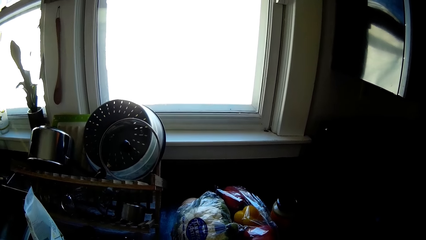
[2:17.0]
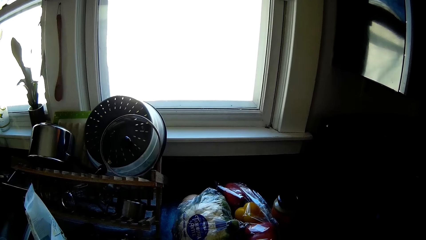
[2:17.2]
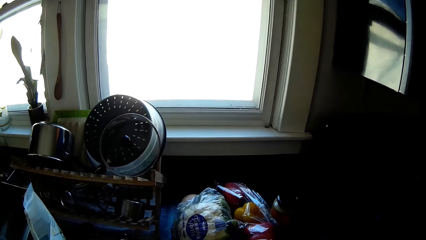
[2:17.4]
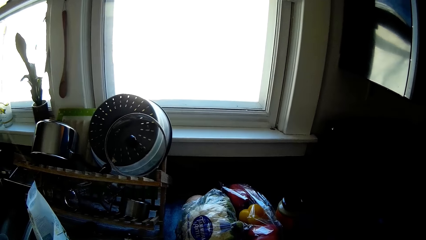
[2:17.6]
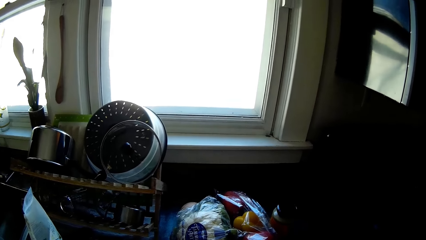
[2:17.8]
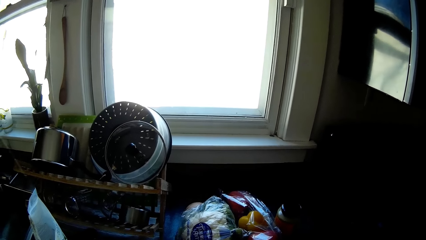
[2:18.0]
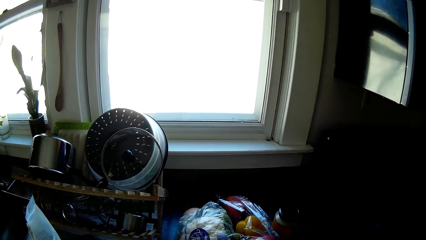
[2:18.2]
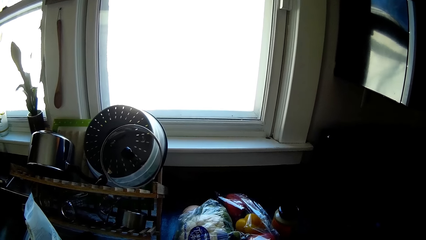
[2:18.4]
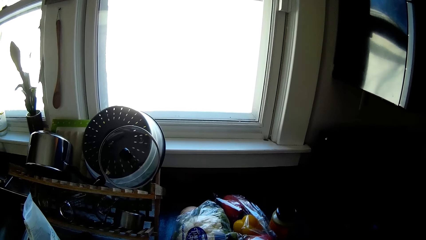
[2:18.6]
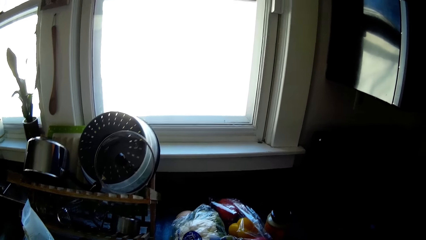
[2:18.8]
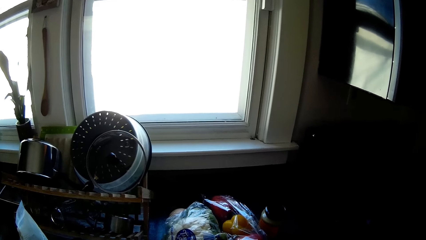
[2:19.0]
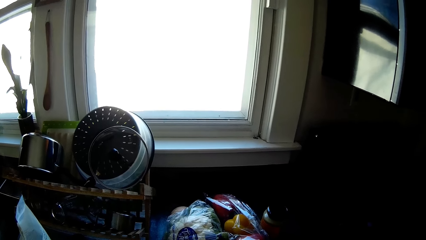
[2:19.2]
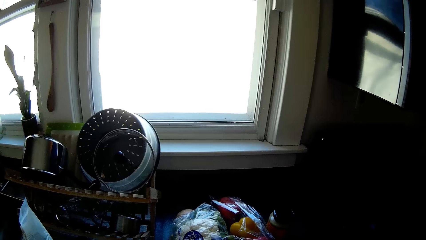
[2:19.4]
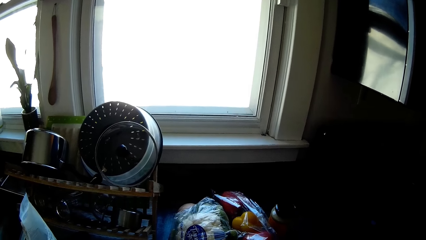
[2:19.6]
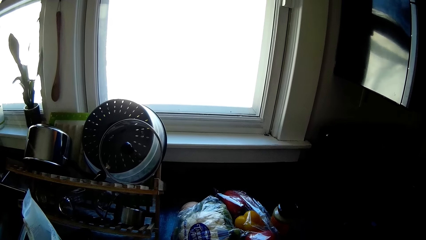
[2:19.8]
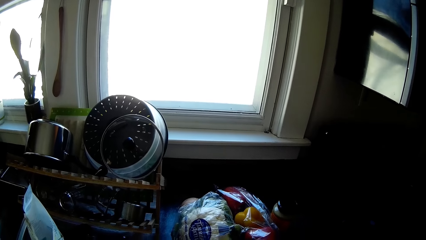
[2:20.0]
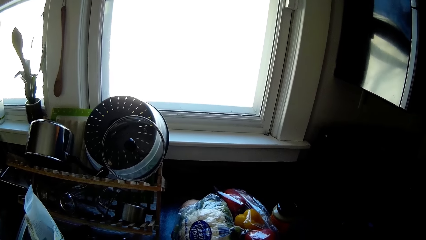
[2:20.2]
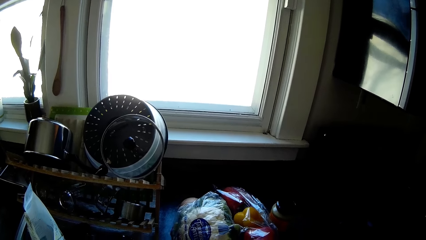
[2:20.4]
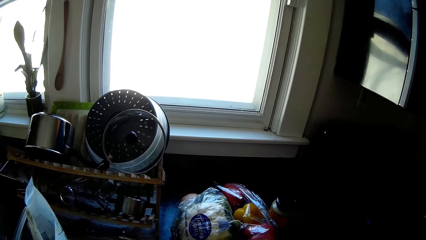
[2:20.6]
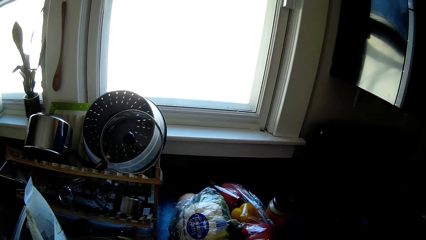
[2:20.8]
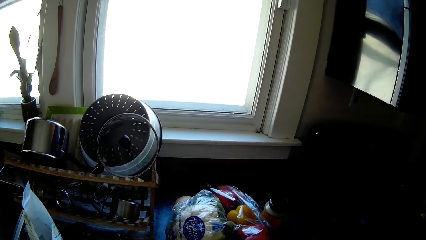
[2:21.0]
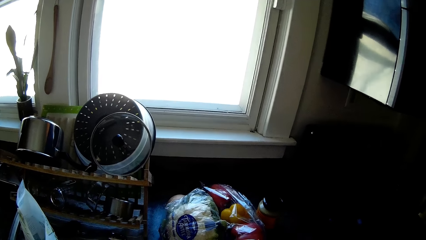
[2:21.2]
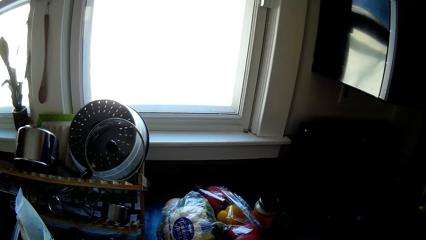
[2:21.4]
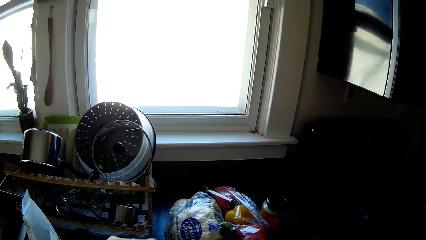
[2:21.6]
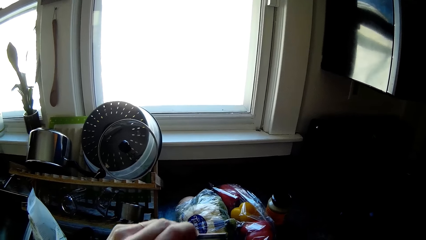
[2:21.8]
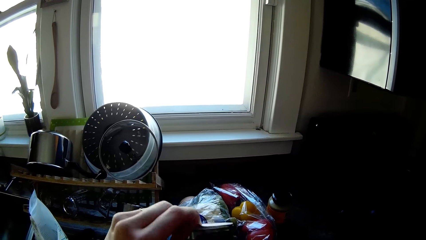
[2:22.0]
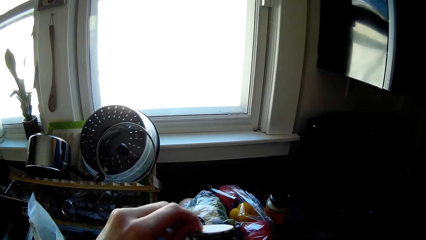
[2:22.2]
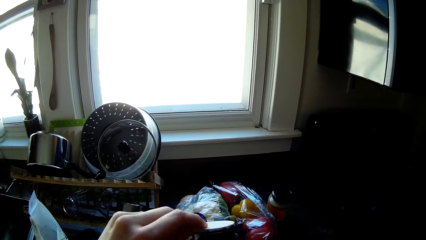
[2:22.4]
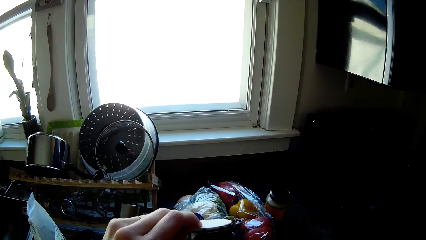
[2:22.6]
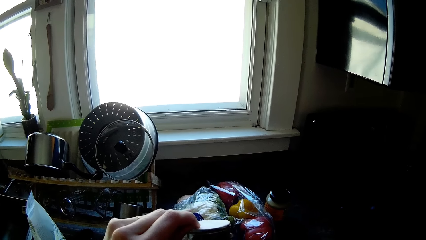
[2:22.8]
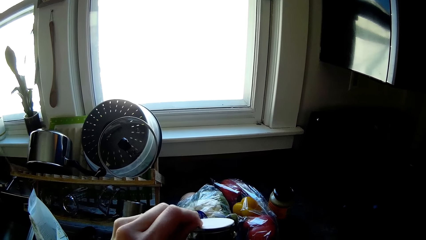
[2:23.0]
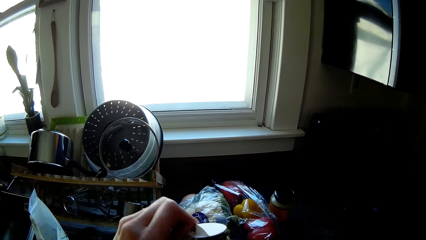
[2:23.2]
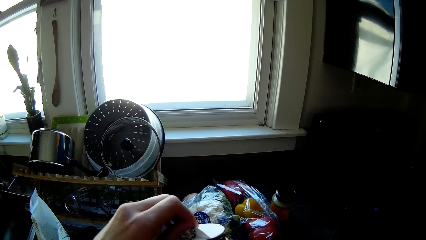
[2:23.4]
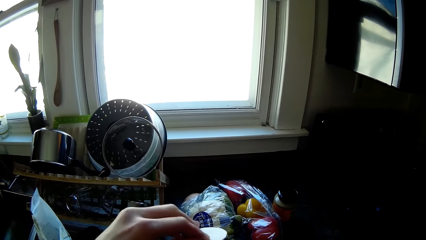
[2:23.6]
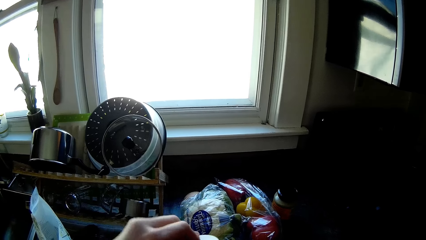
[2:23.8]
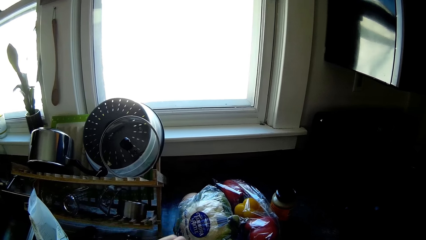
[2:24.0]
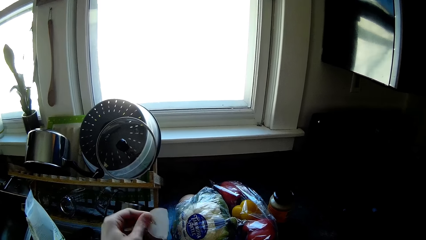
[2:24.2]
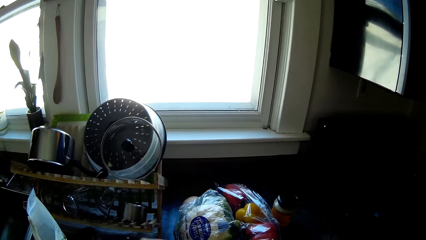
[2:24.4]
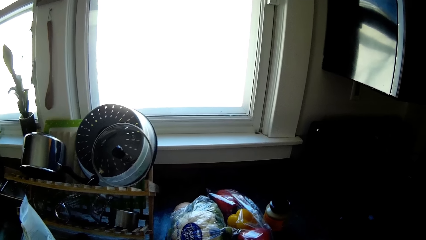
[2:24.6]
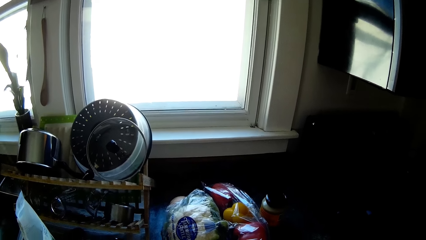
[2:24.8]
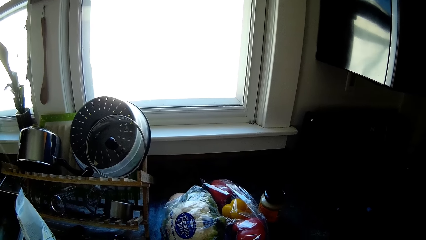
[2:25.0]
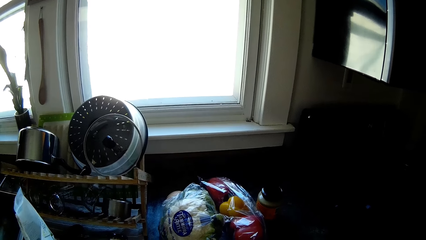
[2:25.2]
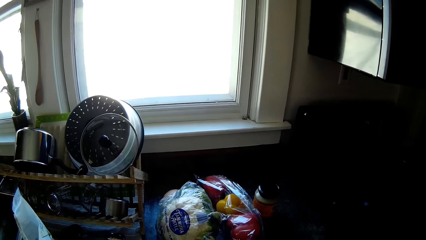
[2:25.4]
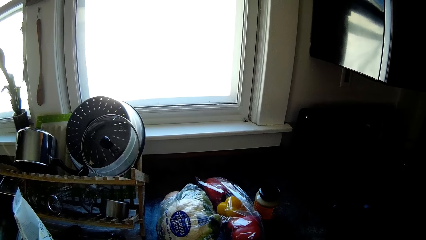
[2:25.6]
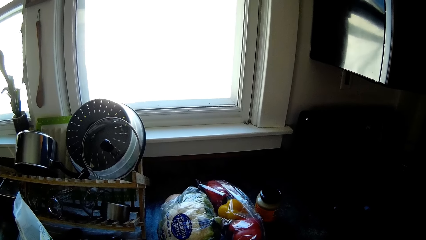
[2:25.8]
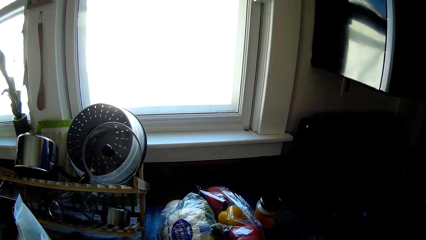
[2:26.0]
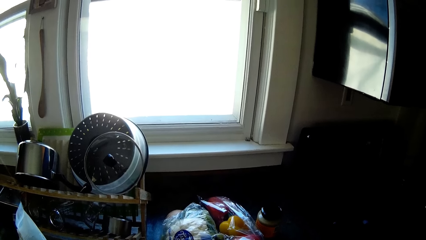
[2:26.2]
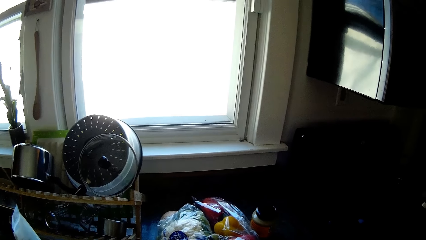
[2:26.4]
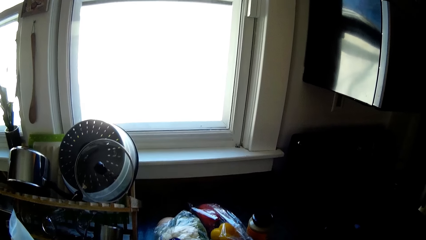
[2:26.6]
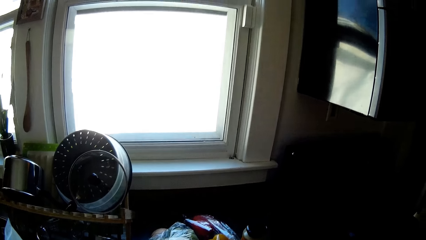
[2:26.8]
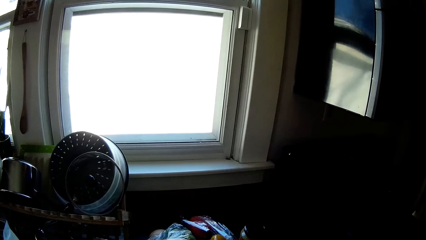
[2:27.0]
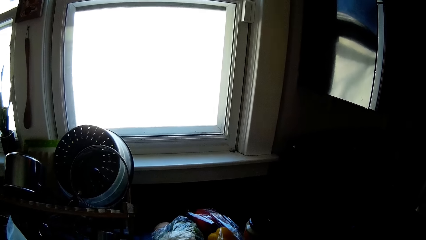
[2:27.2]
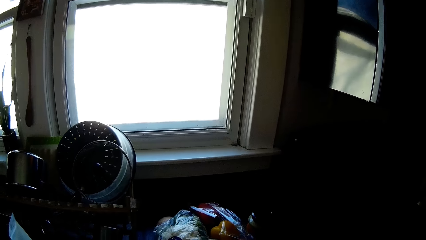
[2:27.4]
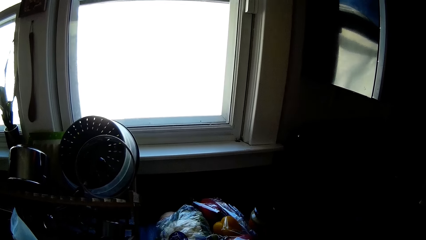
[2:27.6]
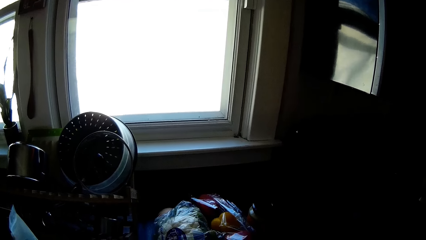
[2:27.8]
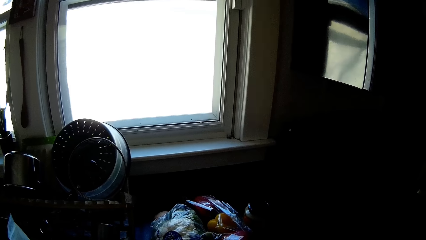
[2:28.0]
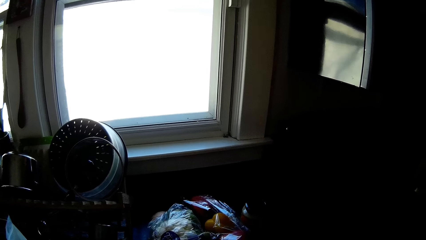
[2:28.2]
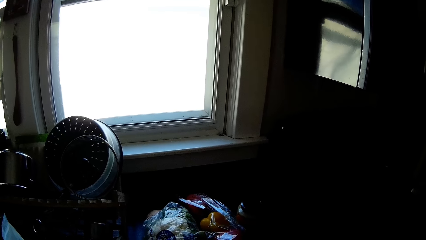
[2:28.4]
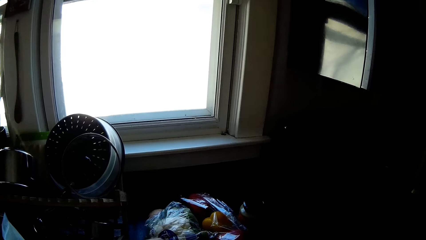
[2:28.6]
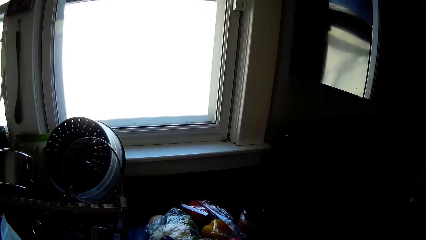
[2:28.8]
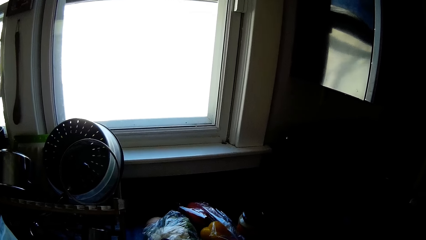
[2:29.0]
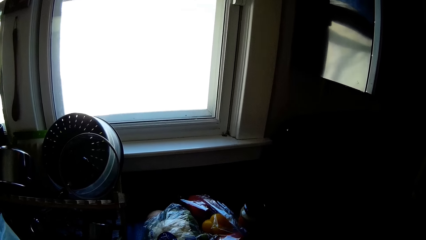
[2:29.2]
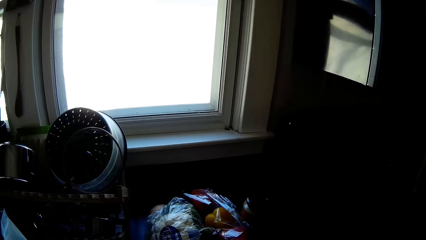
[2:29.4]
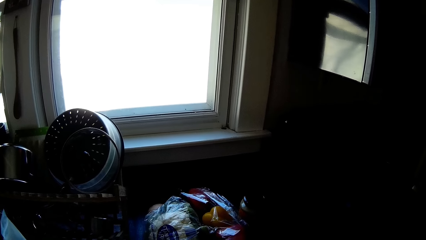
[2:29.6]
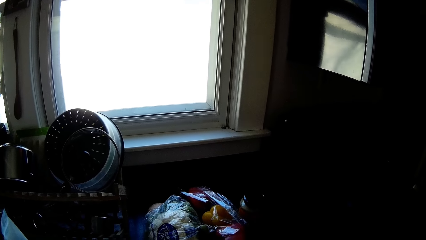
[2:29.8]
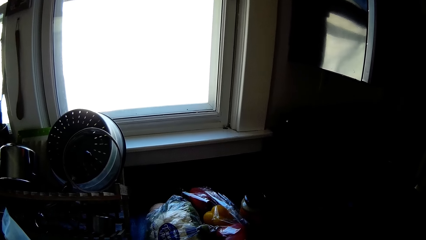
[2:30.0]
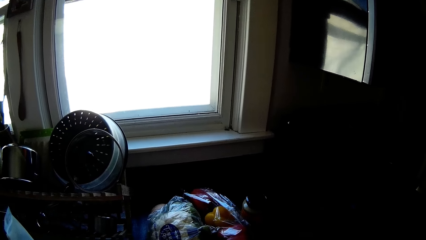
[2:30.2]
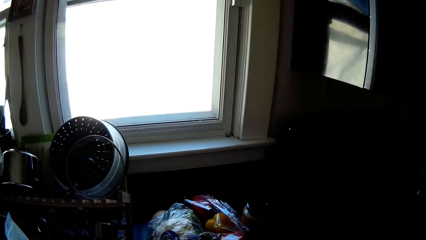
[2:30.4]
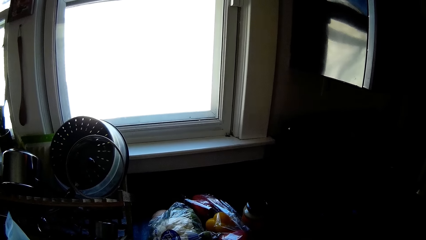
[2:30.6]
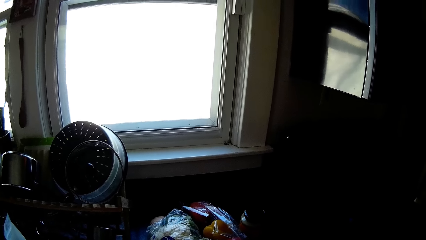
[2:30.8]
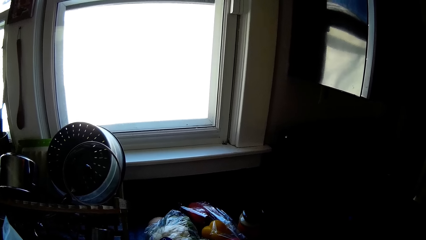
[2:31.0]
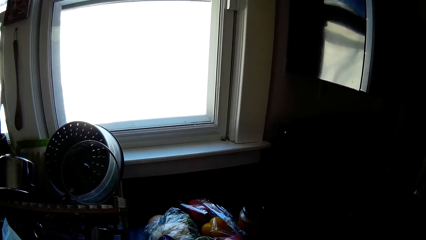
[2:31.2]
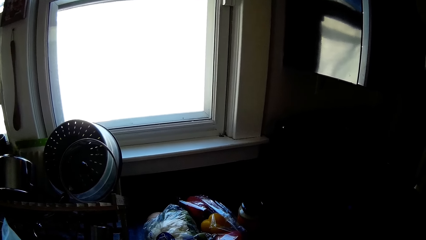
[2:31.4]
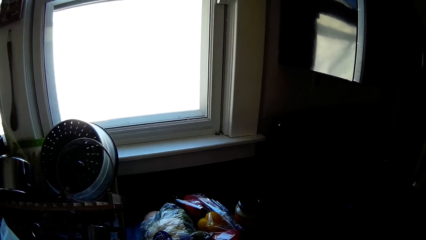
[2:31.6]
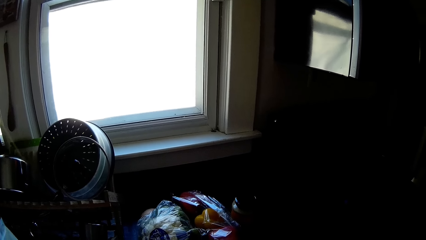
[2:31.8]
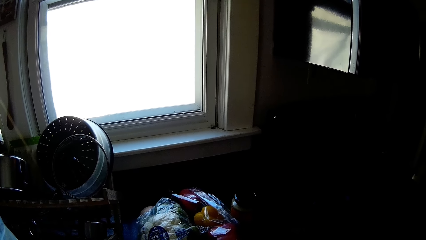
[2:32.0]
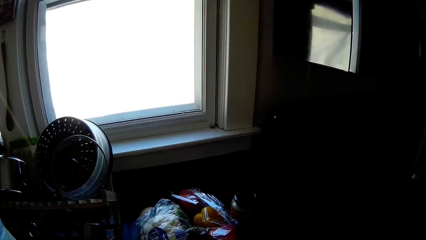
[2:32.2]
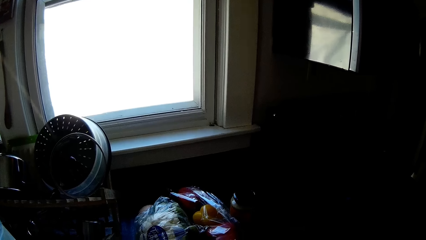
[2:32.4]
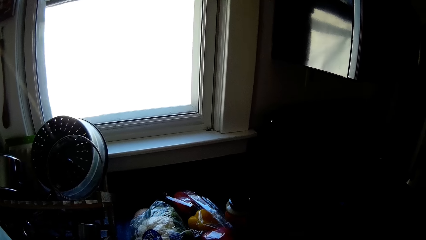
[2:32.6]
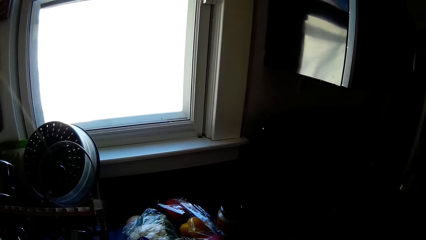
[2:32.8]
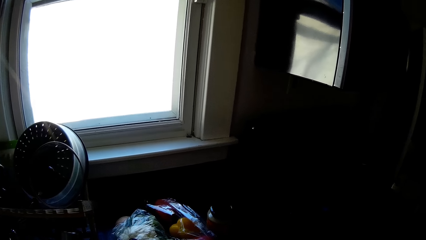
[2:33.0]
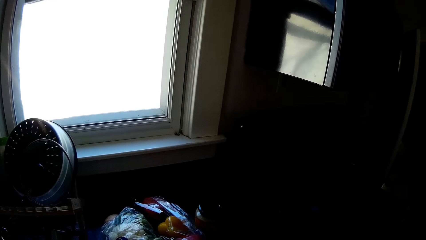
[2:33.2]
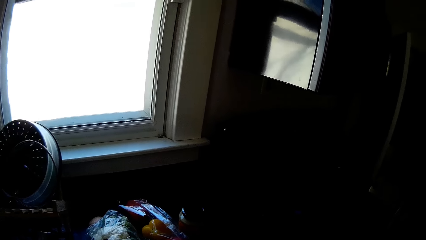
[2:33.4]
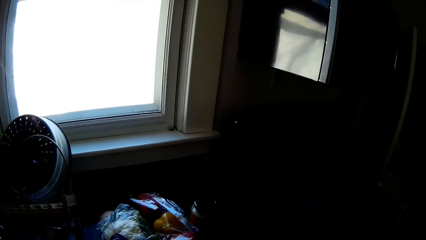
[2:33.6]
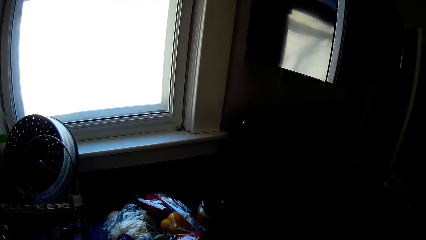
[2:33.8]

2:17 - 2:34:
The camera wearer opens the lid of the black pepper jar in her right hand with her left hand.
